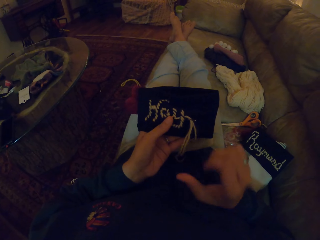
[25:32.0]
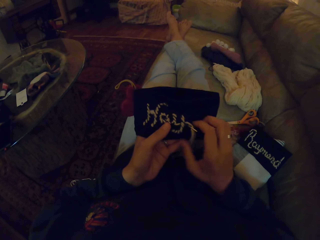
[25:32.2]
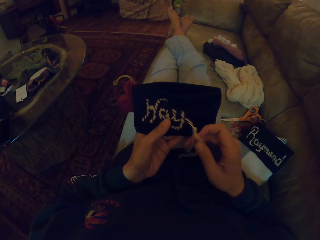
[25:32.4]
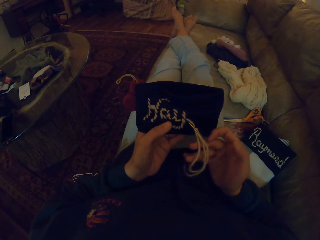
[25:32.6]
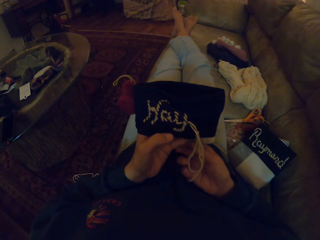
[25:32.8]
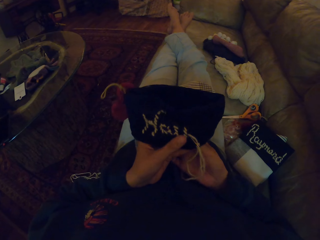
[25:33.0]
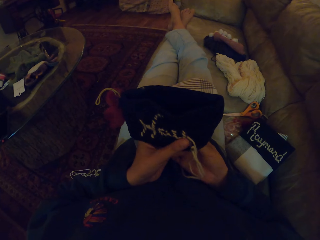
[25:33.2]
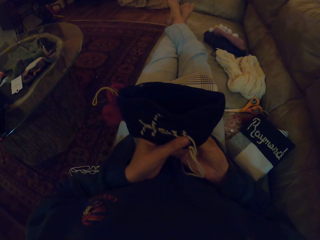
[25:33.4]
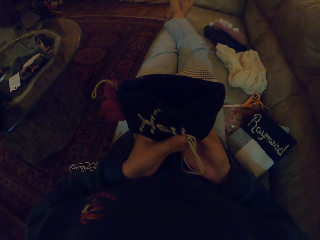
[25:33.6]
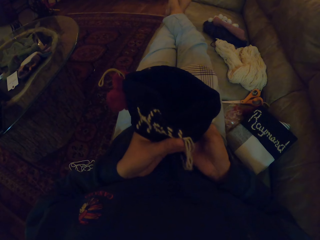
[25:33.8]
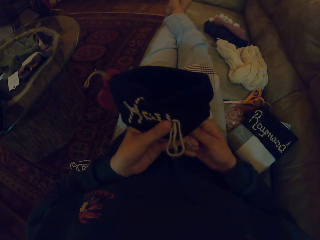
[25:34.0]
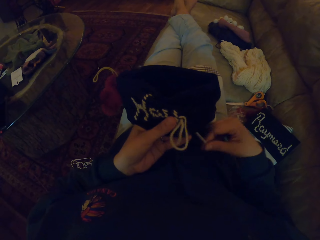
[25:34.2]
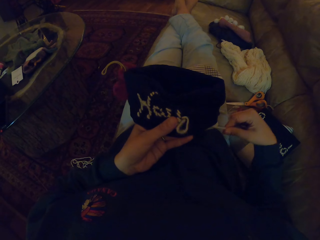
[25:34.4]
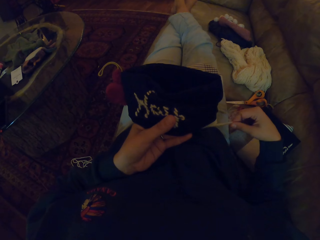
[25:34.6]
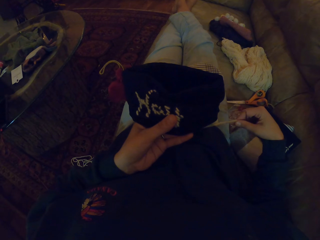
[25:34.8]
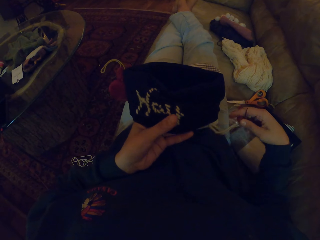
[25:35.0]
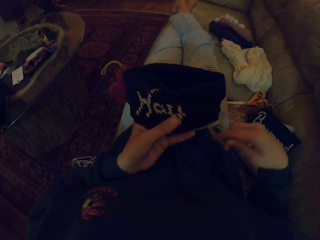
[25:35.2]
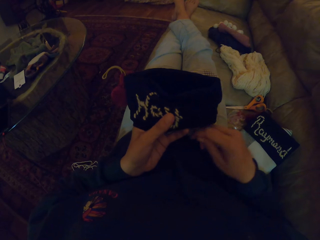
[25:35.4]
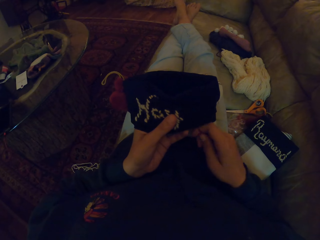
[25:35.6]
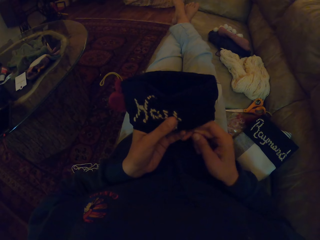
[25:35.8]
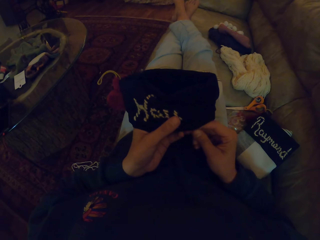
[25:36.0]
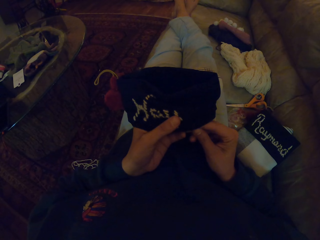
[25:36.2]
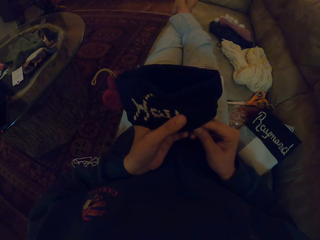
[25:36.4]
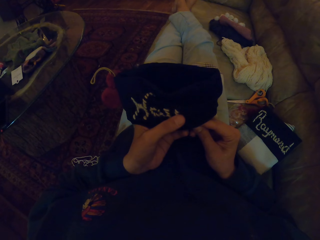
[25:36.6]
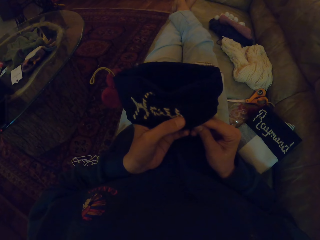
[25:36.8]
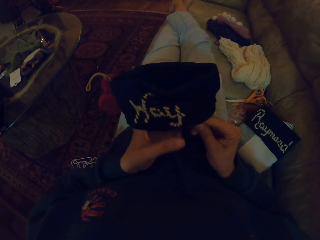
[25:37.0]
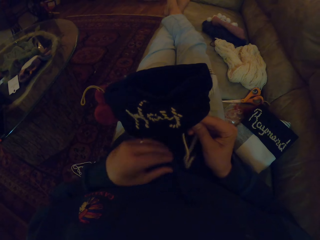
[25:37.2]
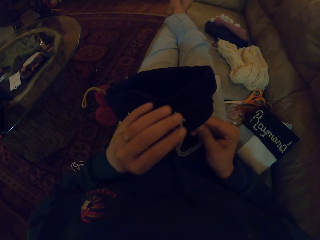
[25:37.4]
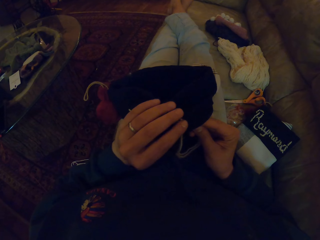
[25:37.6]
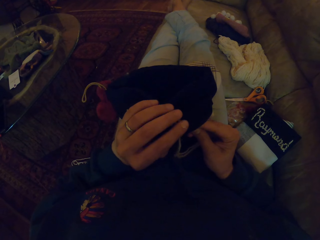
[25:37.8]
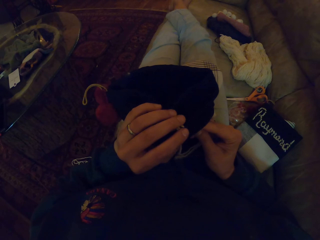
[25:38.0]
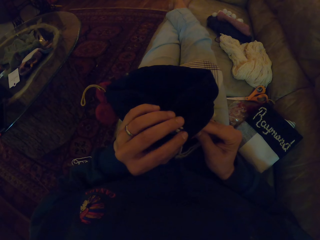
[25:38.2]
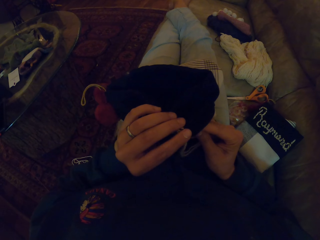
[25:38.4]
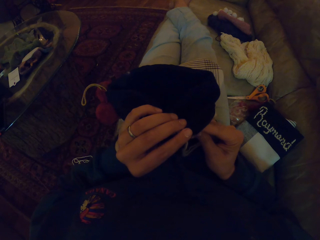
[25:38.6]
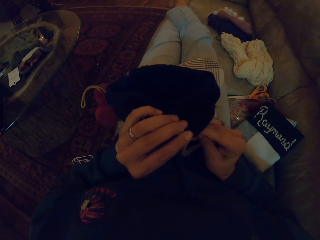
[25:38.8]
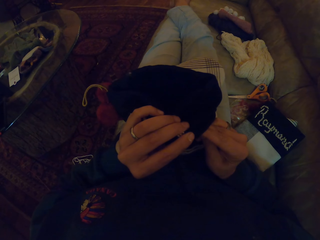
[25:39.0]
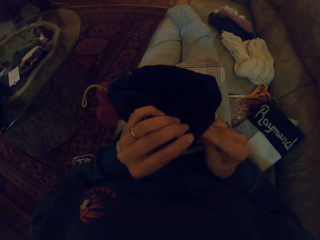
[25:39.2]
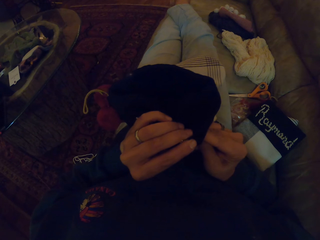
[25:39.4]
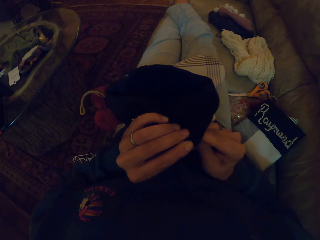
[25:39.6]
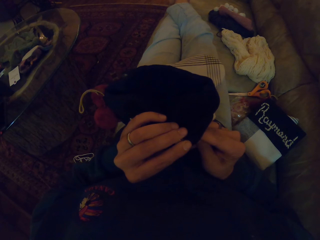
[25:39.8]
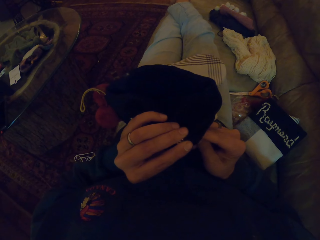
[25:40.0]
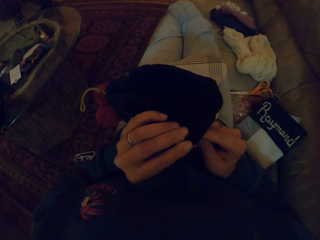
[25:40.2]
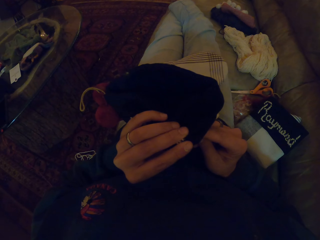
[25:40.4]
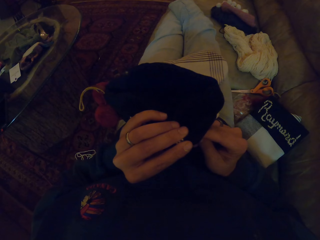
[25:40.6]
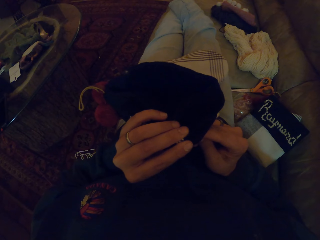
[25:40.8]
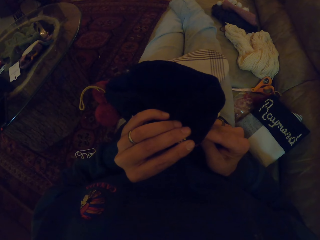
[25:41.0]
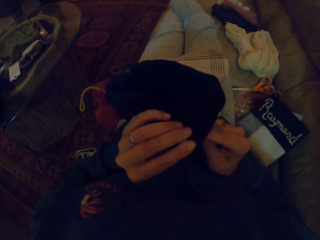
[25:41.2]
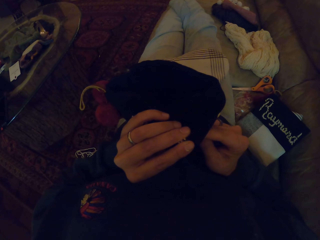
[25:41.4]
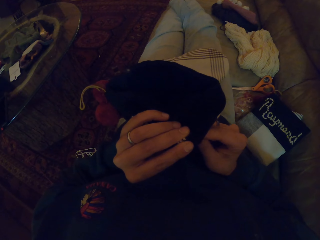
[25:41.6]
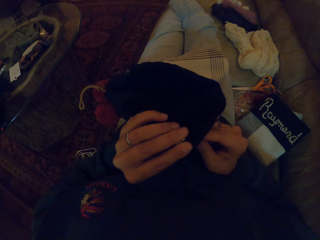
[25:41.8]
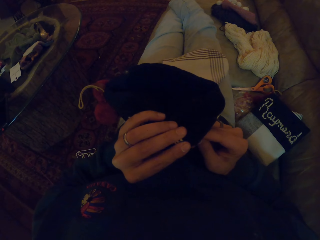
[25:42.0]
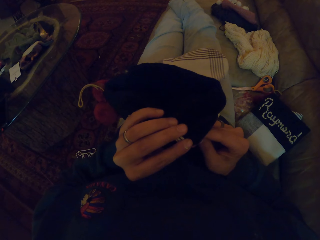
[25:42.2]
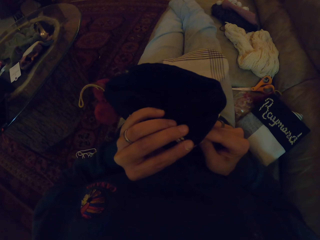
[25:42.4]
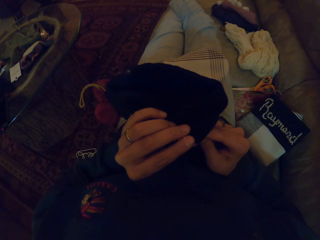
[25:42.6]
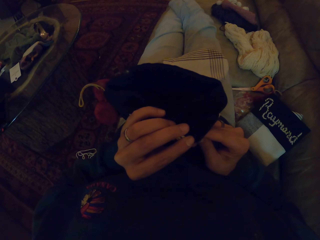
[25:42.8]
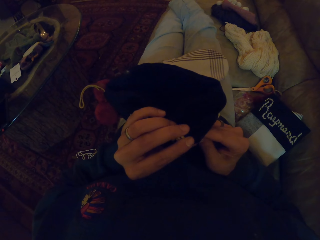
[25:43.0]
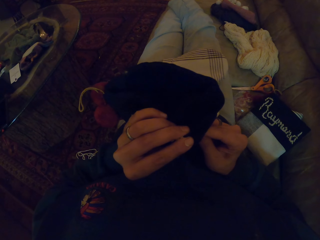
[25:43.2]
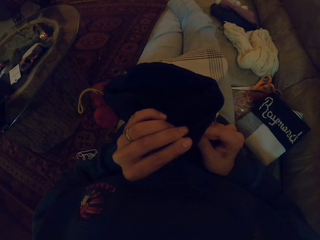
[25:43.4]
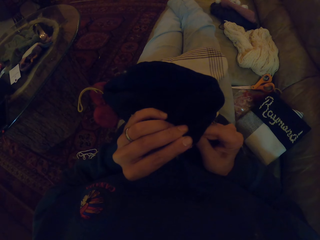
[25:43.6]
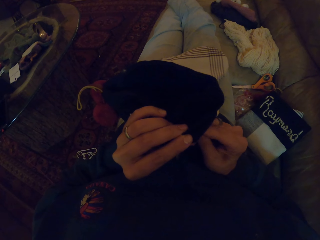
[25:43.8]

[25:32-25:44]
The camera wearer pulls the thread with her right hand. She makes the fabric. She crochets the cloth with the crochet needle.

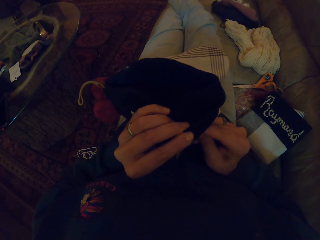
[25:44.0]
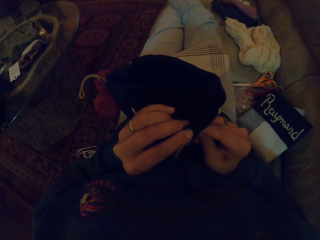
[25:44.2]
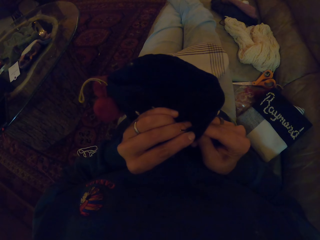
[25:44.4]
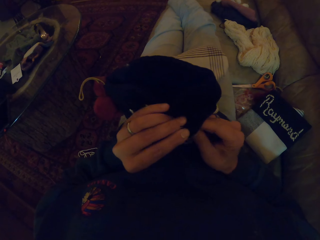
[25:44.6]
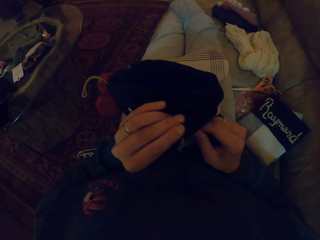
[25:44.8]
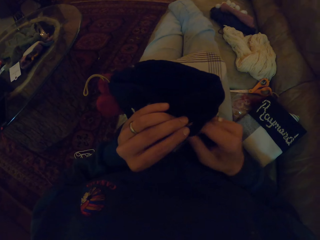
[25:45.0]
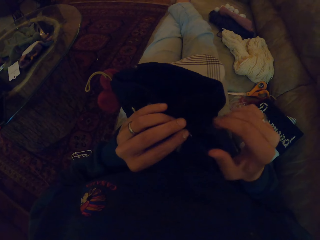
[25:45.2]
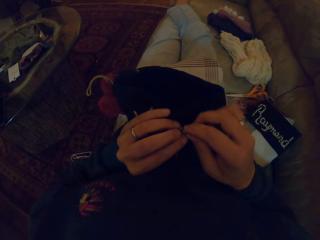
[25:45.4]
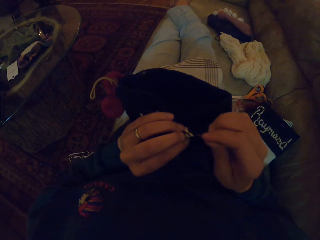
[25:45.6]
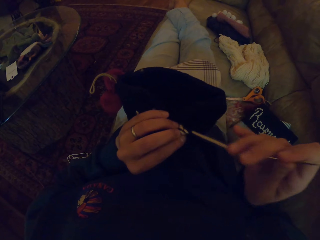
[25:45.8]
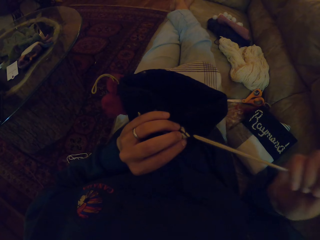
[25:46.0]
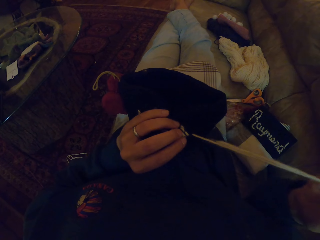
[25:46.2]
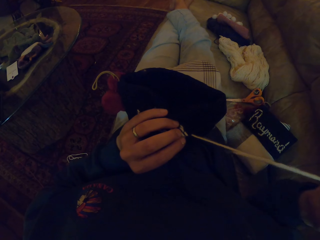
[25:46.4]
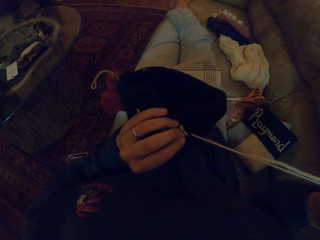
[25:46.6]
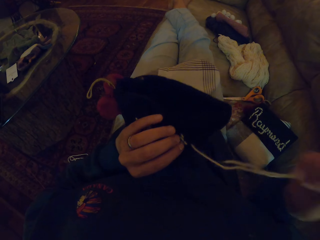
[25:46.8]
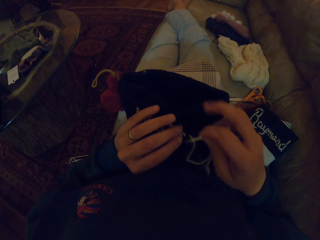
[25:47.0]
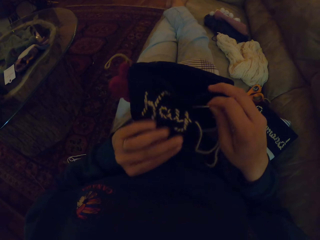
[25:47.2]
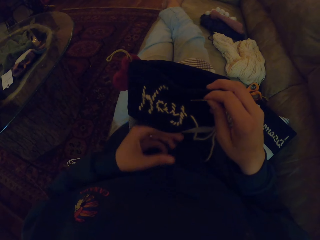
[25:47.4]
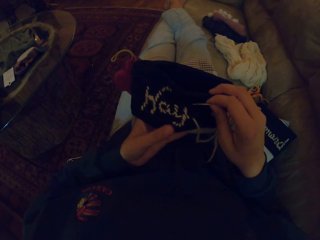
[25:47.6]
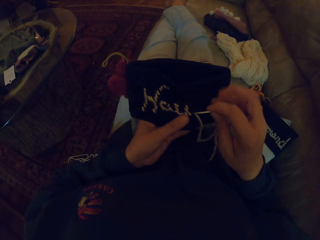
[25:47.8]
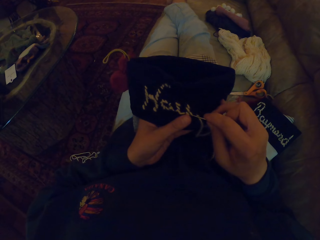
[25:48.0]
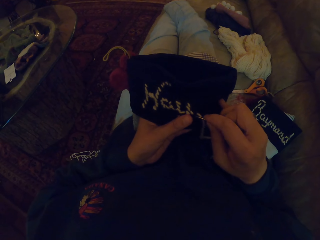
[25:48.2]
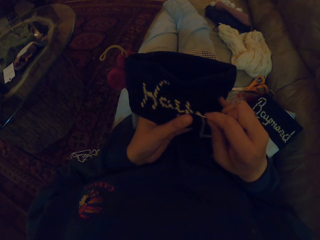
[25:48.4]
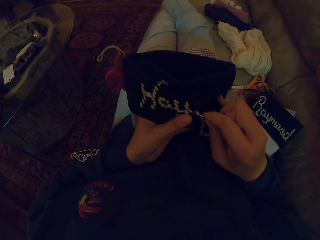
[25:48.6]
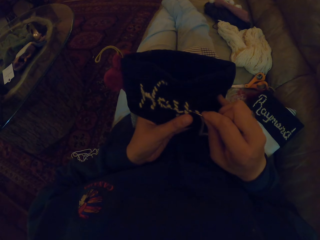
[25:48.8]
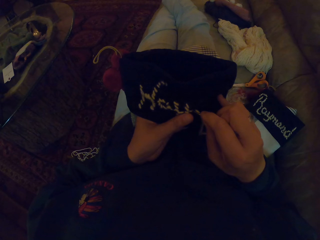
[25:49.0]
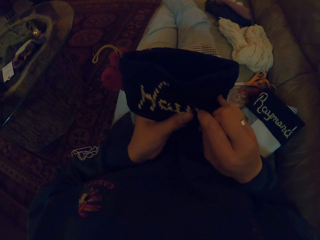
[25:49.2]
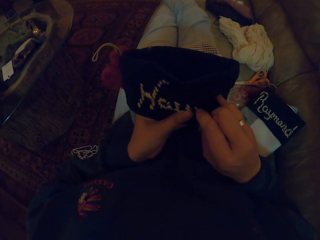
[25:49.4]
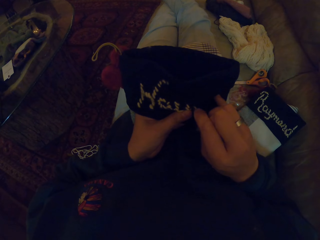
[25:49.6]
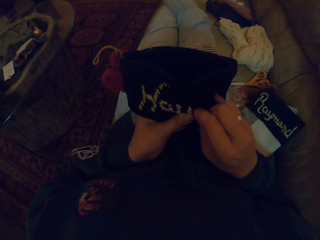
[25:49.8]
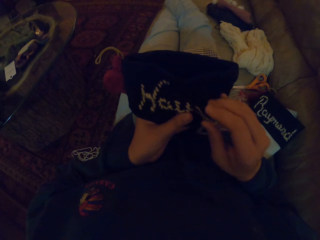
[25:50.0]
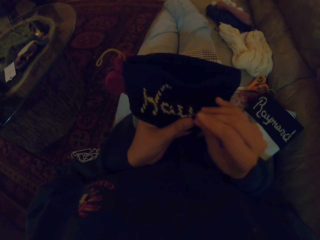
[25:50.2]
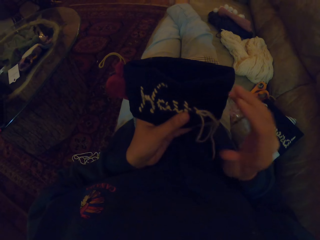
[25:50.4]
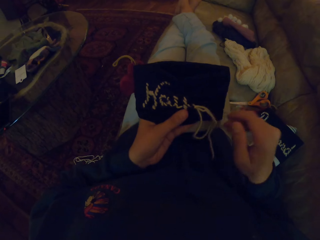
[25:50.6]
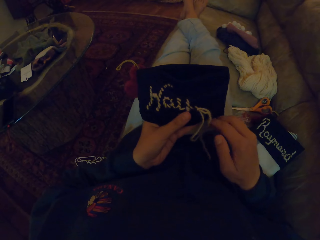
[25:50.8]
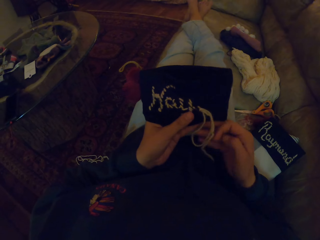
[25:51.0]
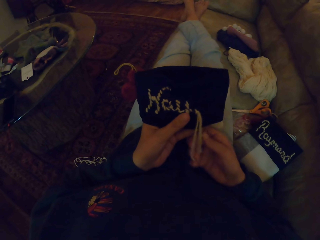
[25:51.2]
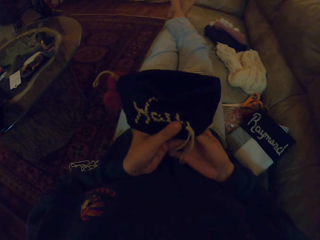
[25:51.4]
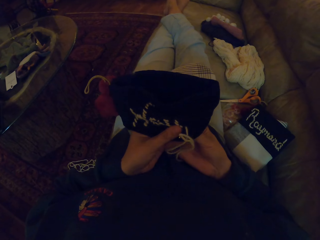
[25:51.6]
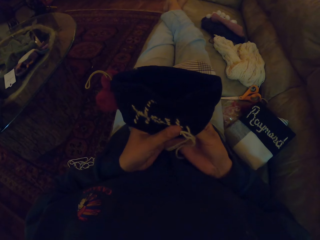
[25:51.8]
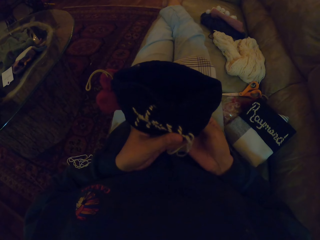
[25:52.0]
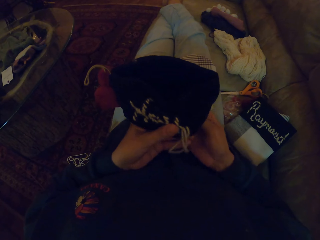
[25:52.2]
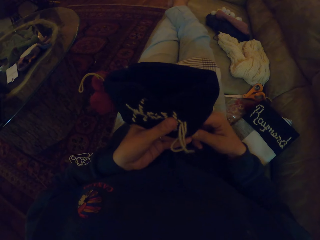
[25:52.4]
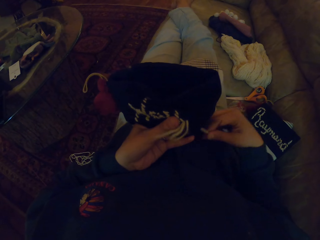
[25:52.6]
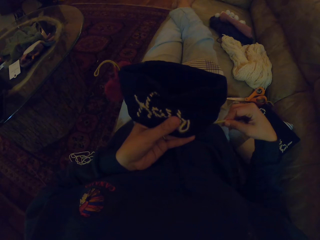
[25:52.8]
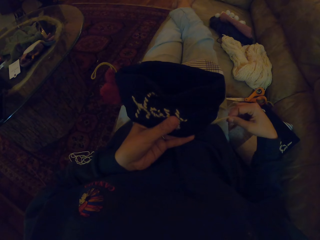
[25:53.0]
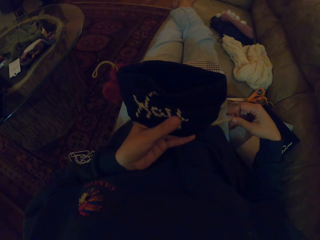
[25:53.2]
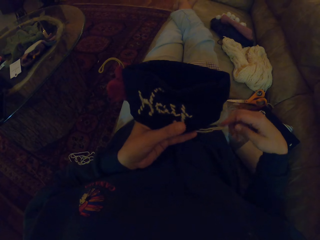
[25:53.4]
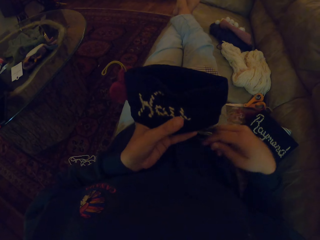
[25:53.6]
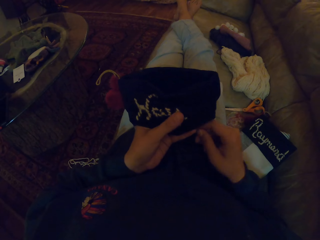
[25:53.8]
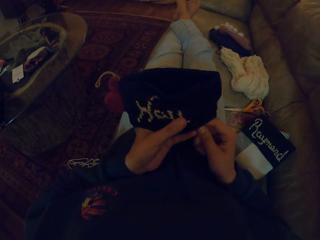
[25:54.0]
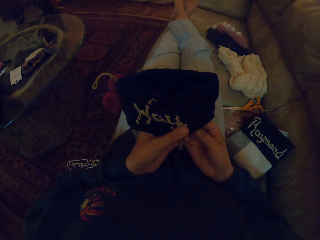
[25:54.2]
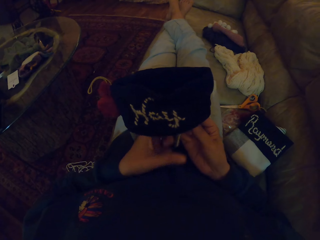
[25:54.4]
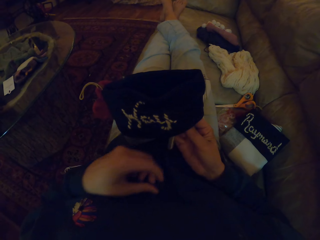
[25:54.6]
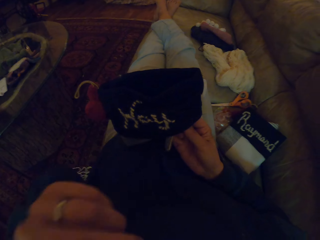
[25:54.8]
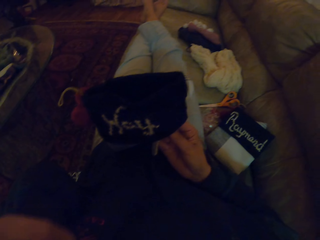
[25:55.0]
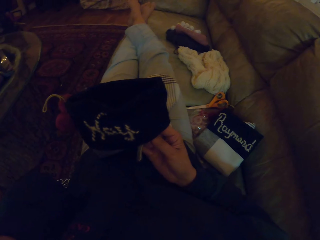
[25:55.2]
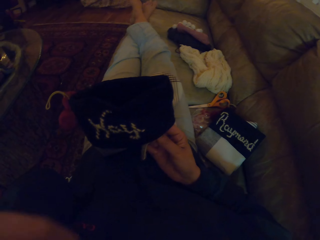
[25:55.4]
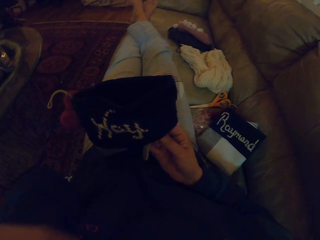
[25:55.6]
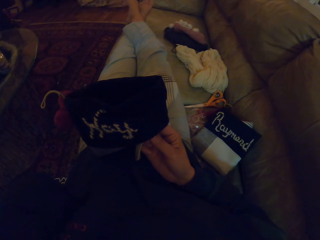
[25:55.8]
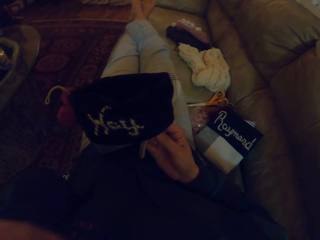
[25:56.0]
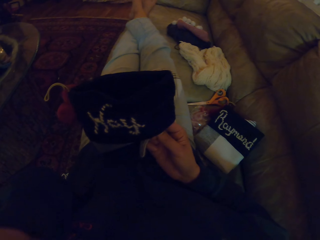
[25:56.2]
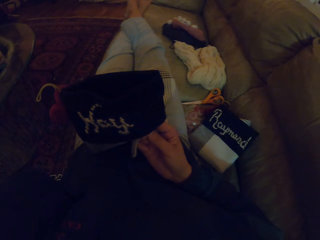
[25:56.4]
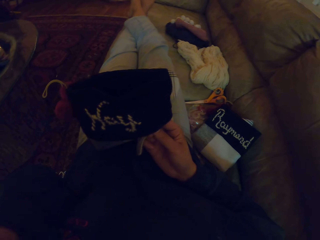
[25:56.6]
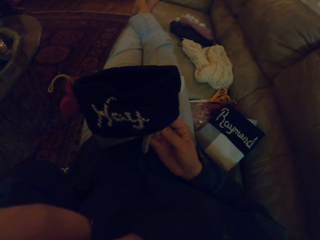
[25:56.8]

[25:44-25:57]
The camera wearer pulls the thread with her right hand. She adjusts the fabric. She crochets the cloth with the crochet needle. She pulls the thread with her right hand. She scratches herself. She puts her left hand in her mouth.
